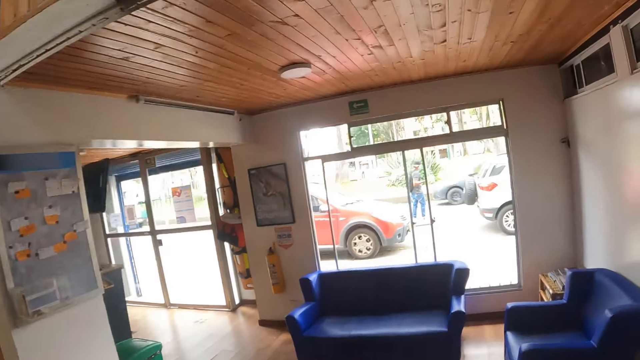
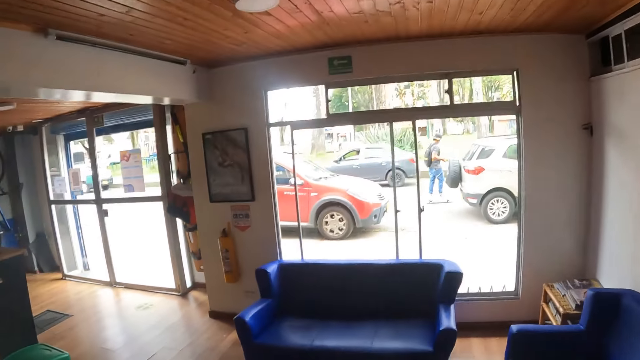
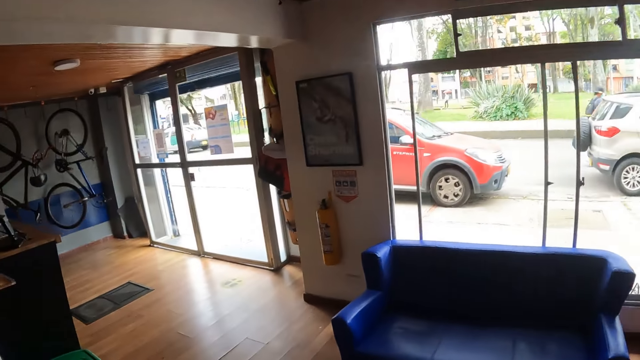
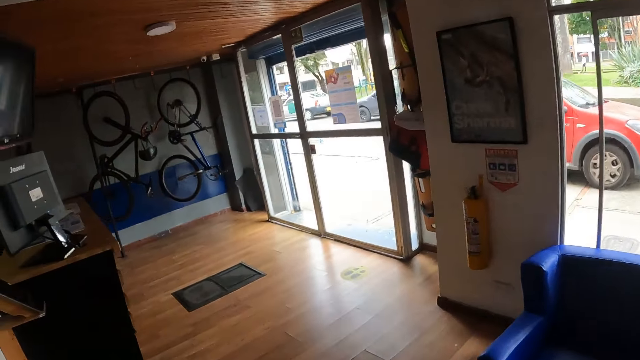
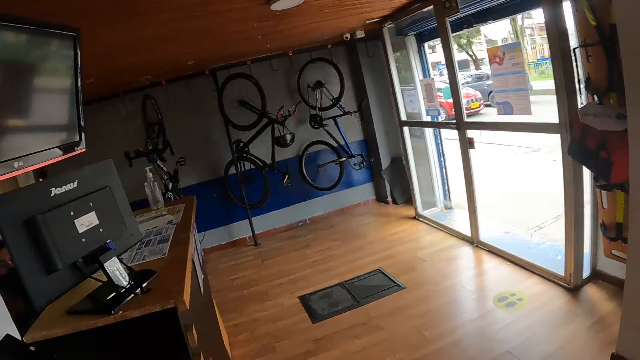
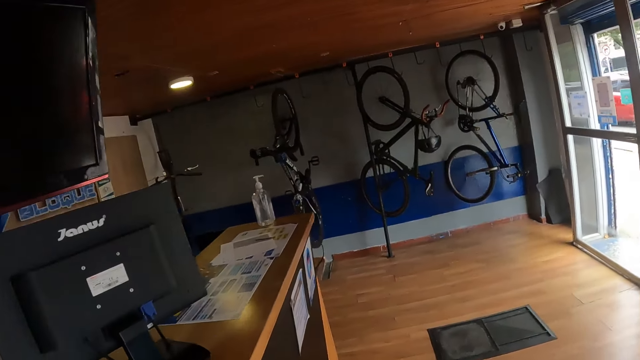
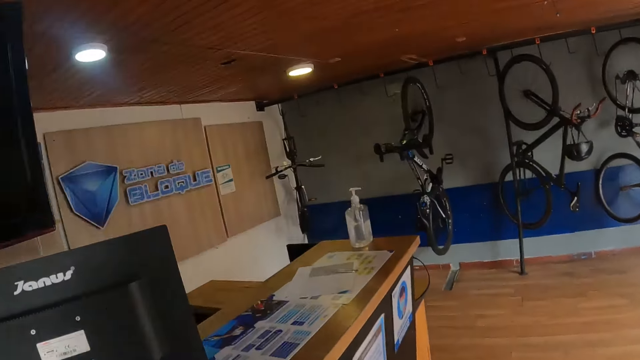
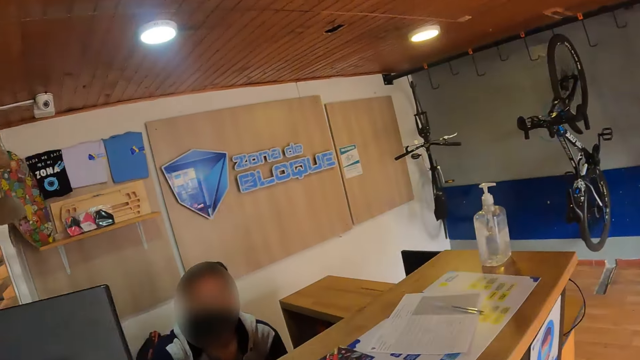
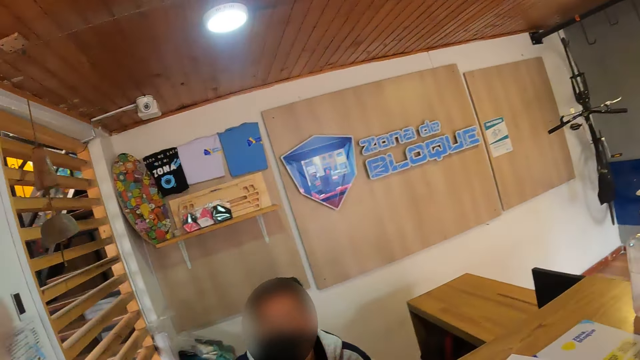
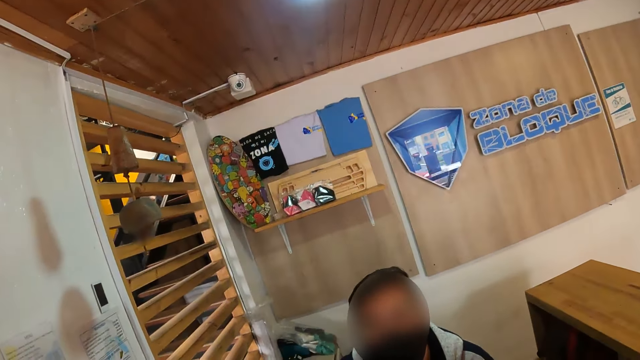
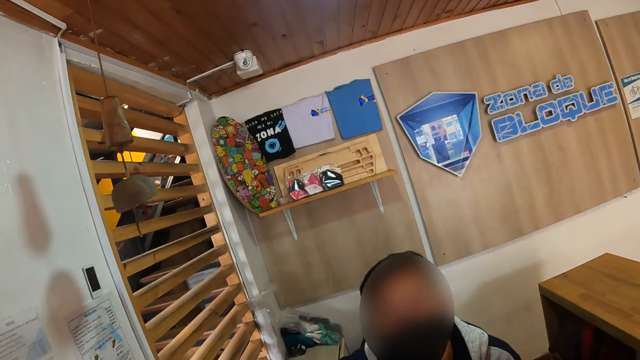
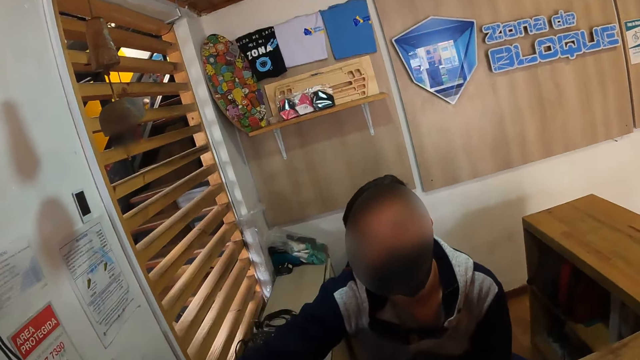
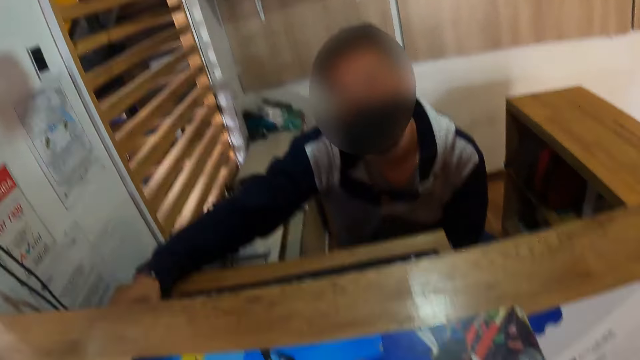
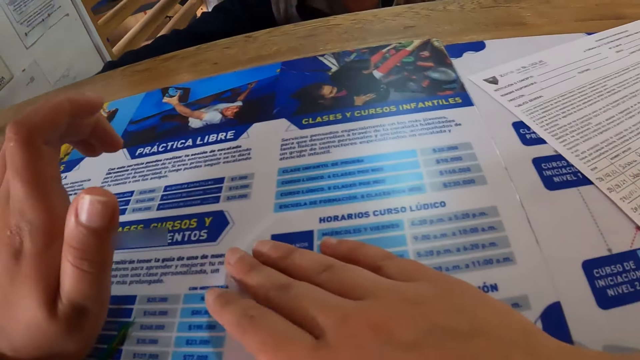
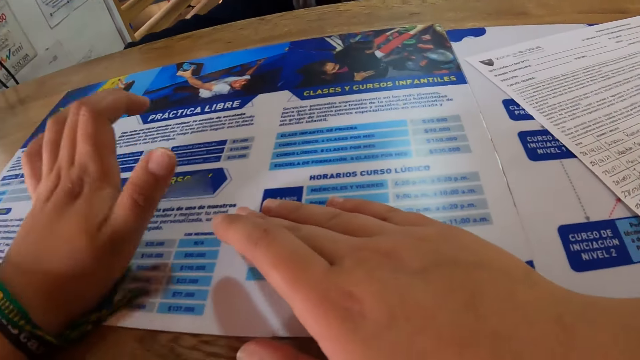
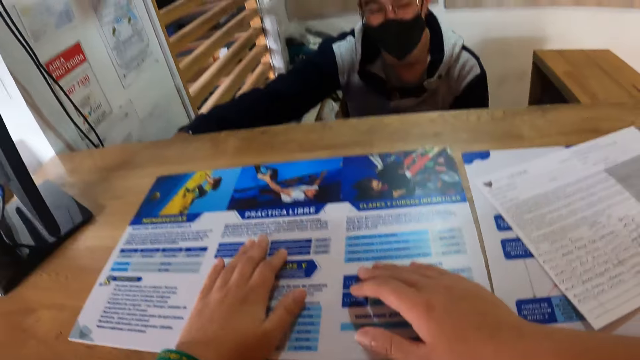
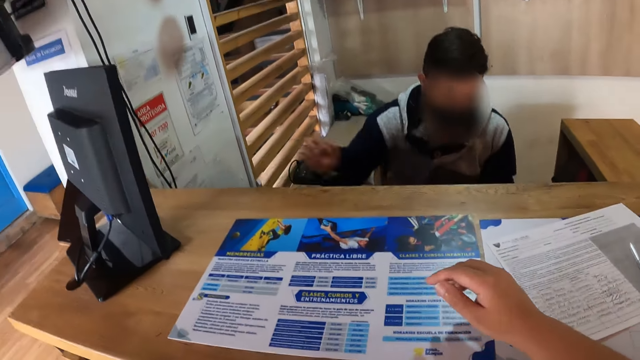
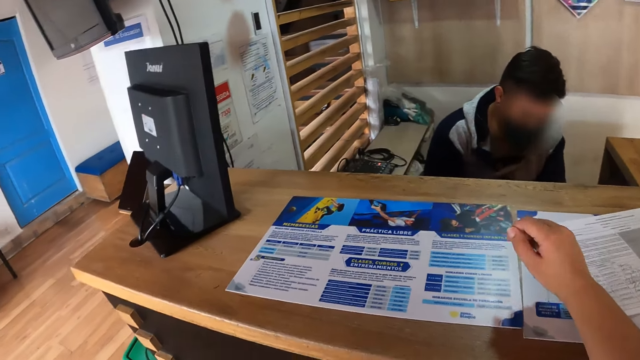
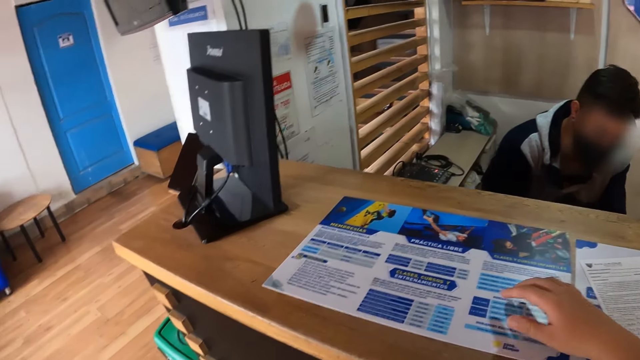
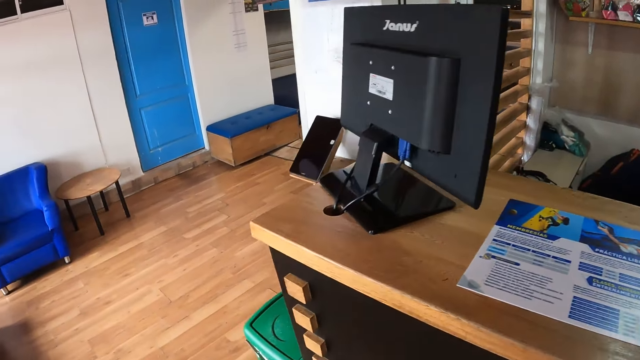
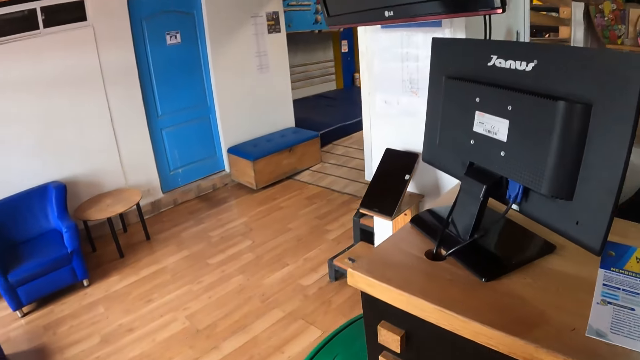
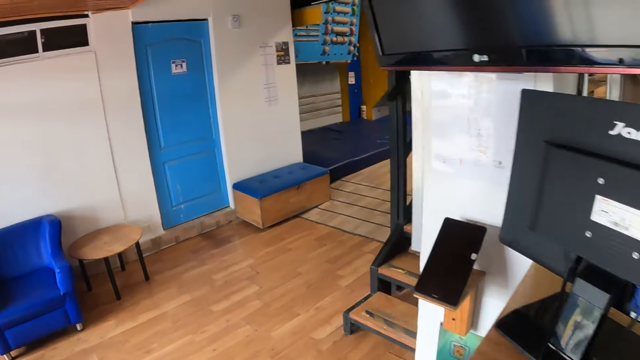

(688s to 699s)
The camera wearer walks to a reception area. A man sits on a chair. The camera wearer interacts with a receptionist. They place both hands on a flyer on an office reception desk.

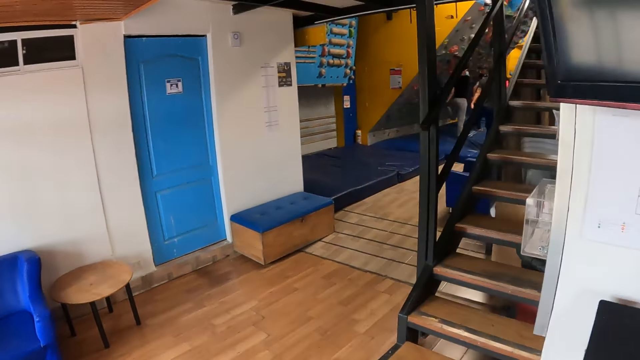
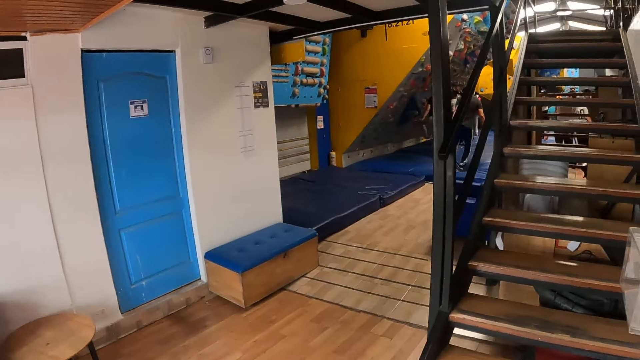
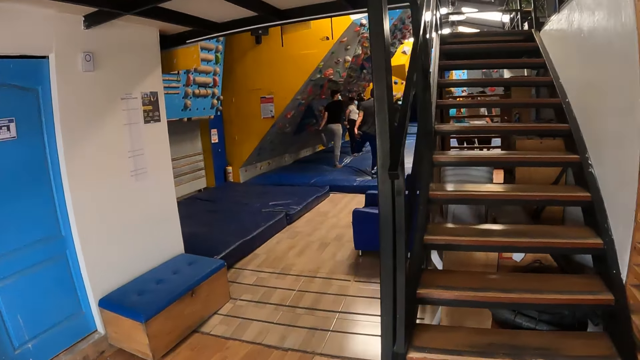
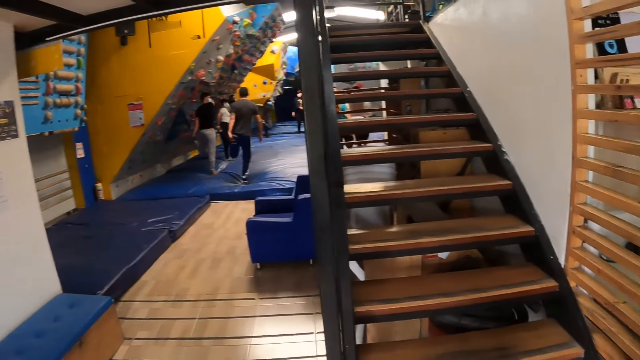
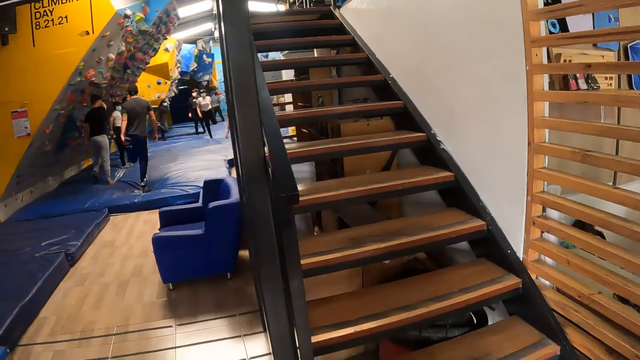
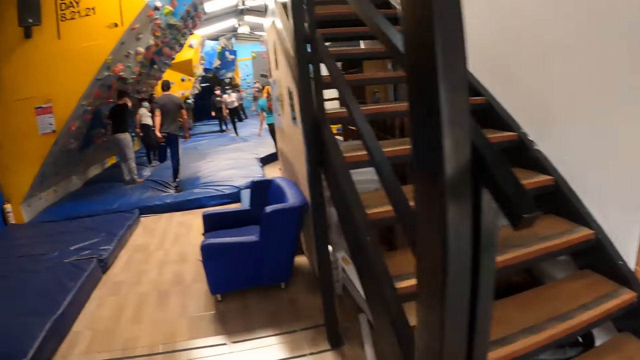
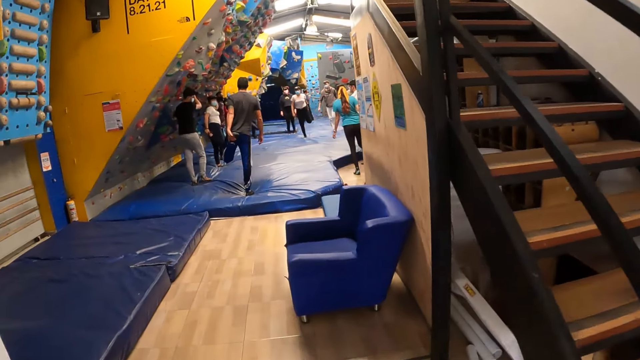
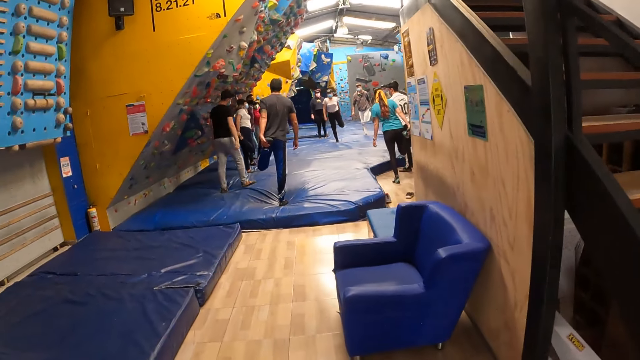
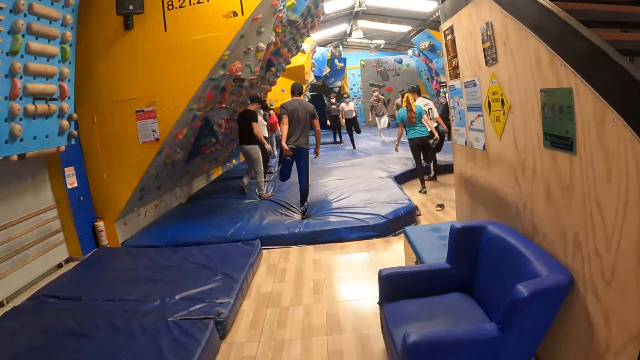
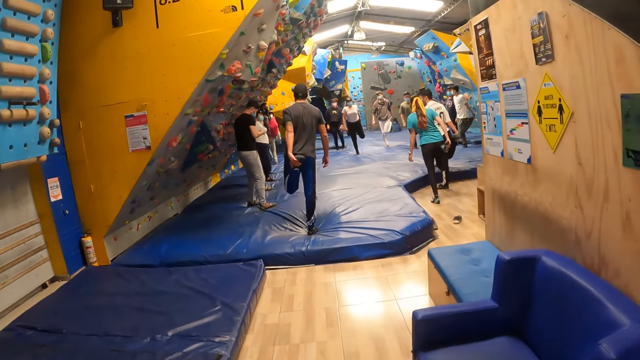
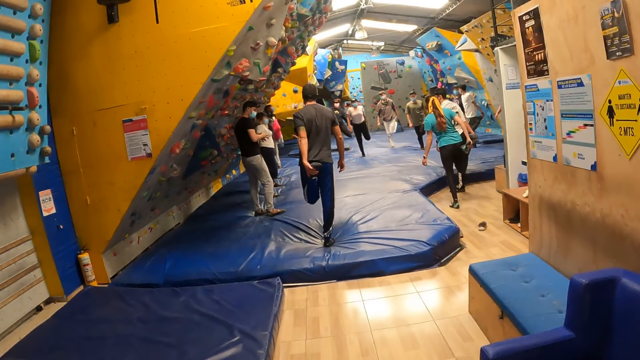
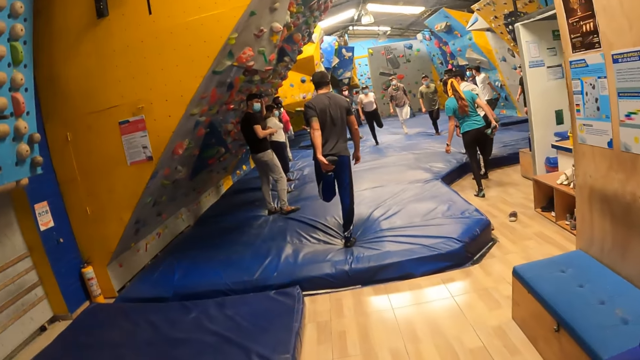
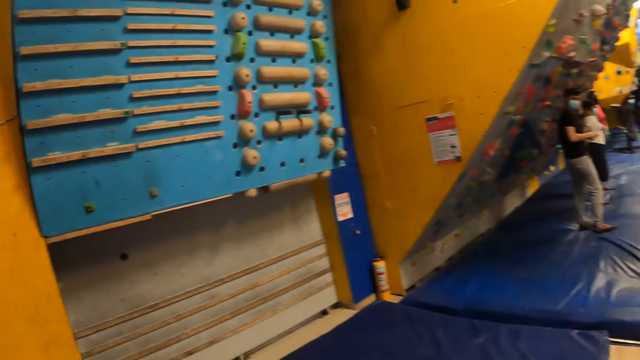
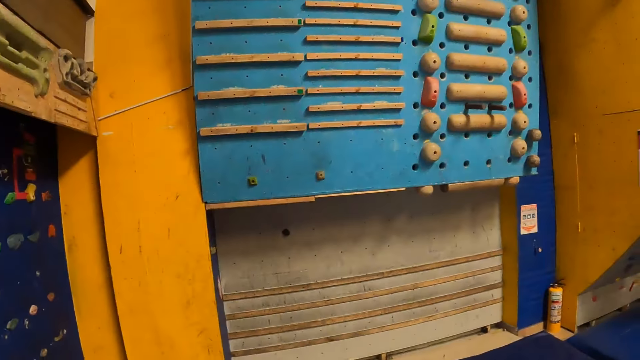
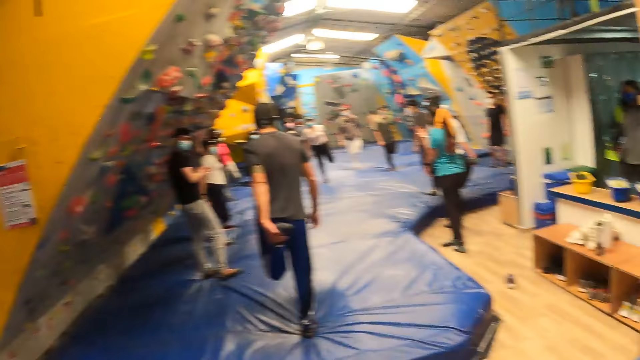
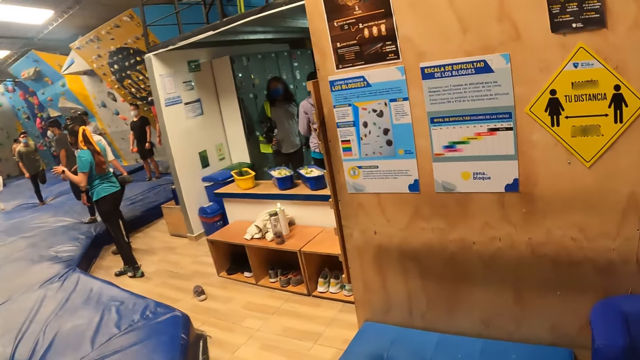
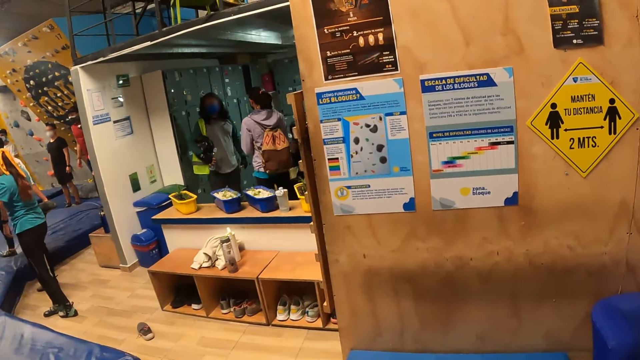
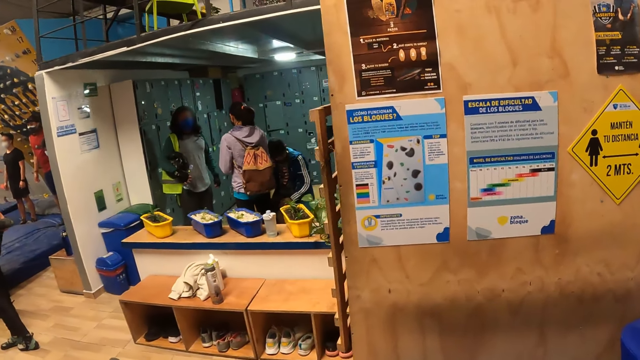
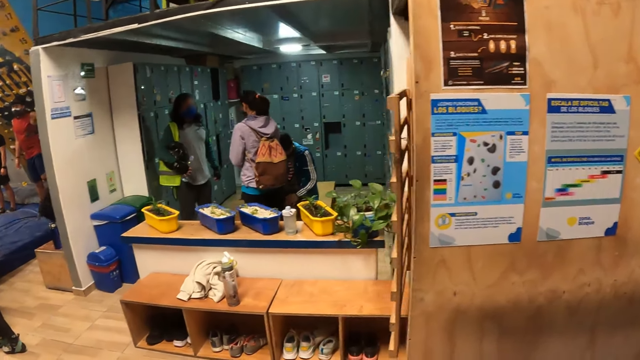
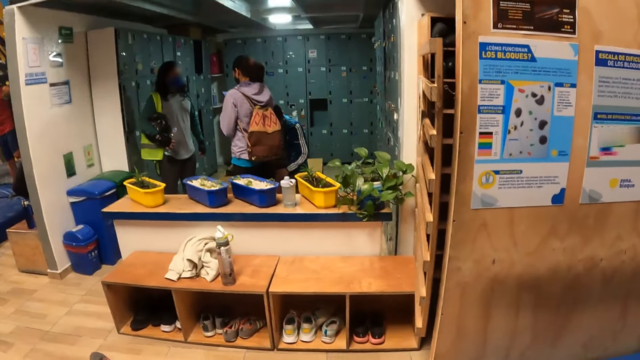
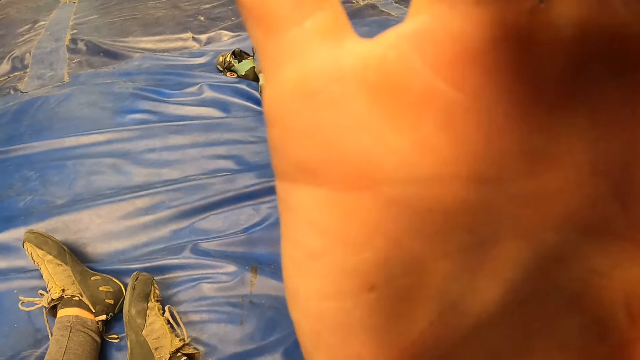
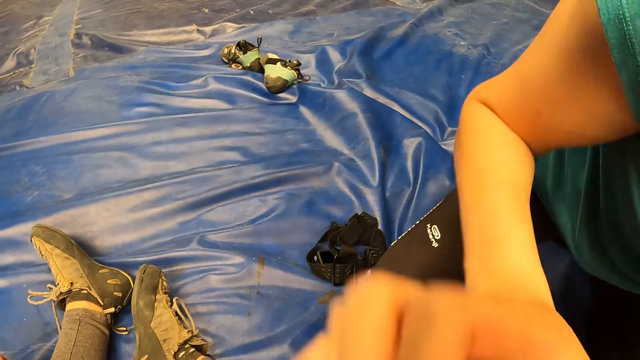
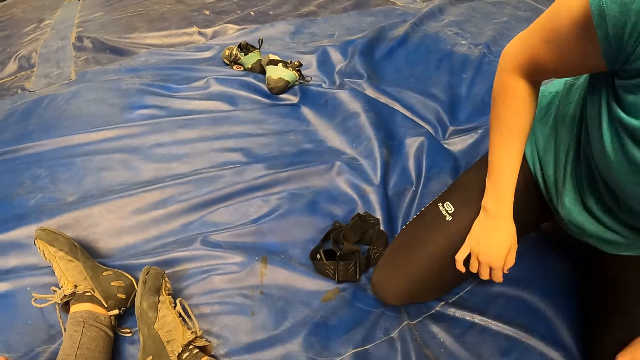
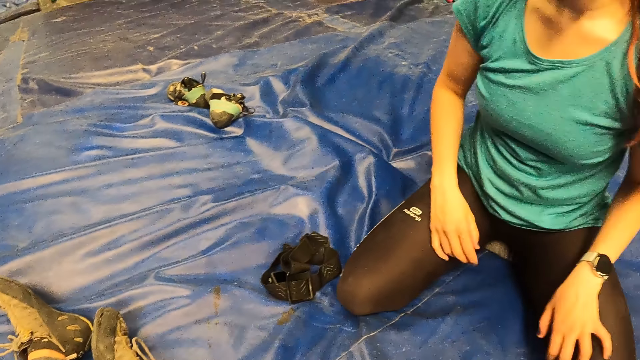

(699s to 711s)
The camera wearer walks towards the slab climbing arena. They look at the climbing wall. The woman adjusts the camera on the camera wearer. The woman holds the camera.
